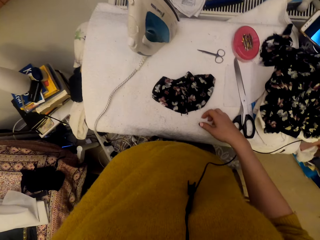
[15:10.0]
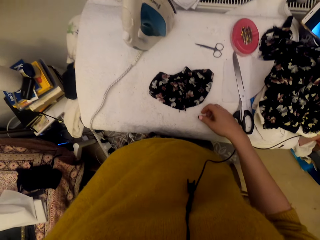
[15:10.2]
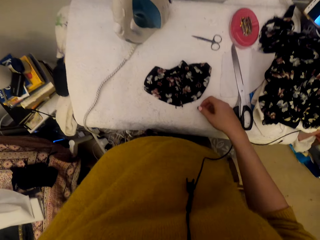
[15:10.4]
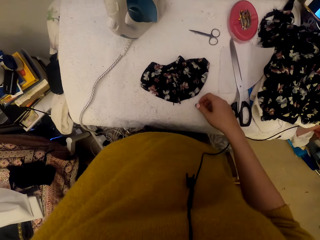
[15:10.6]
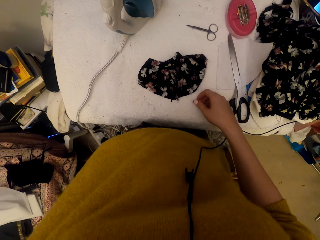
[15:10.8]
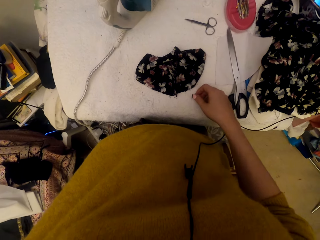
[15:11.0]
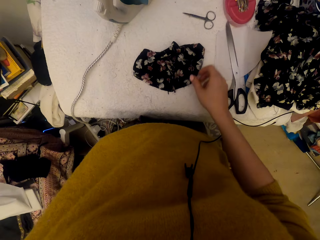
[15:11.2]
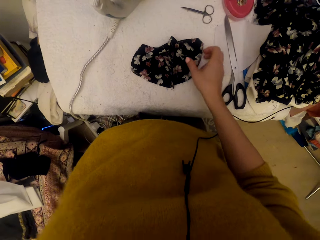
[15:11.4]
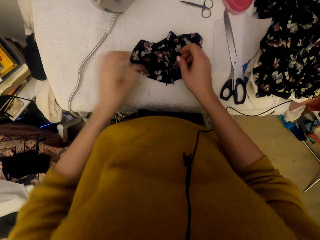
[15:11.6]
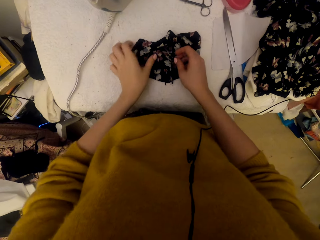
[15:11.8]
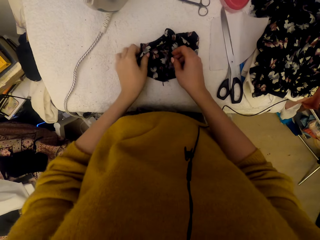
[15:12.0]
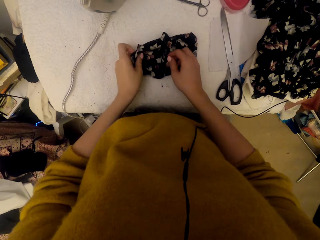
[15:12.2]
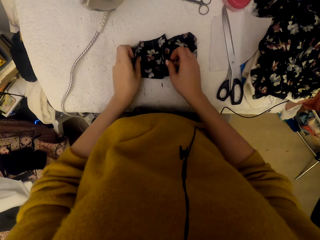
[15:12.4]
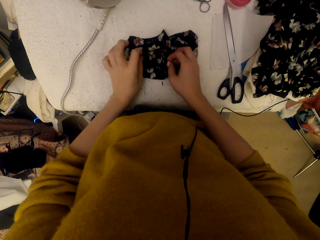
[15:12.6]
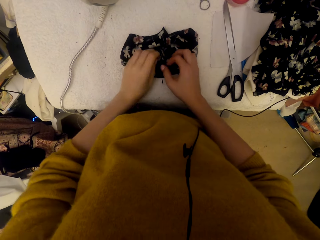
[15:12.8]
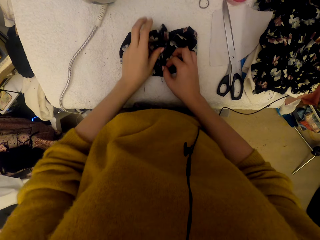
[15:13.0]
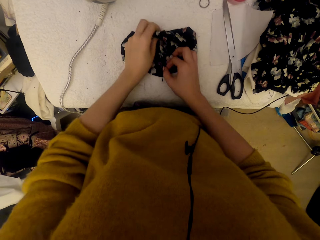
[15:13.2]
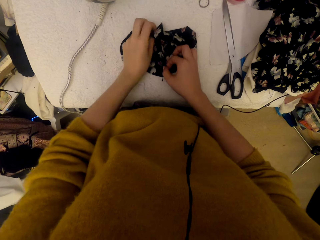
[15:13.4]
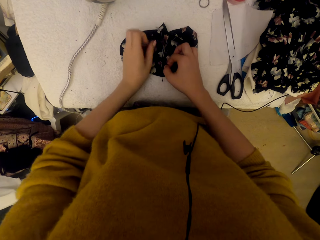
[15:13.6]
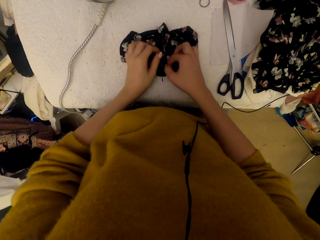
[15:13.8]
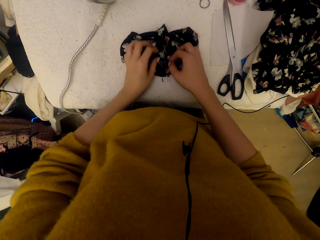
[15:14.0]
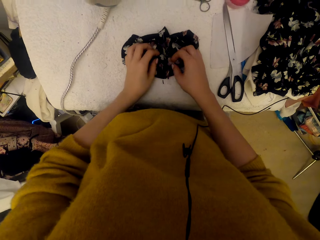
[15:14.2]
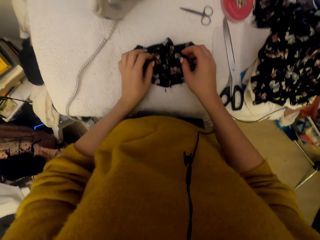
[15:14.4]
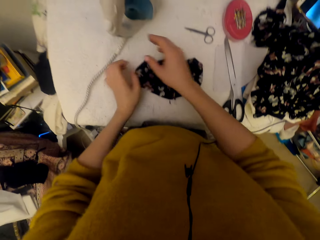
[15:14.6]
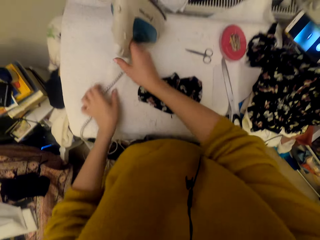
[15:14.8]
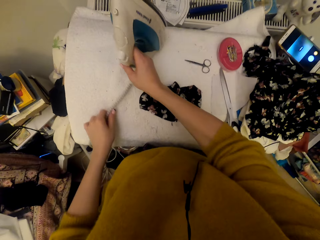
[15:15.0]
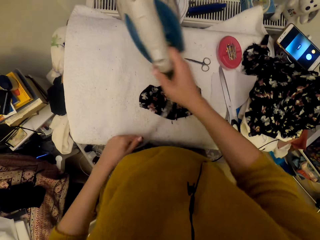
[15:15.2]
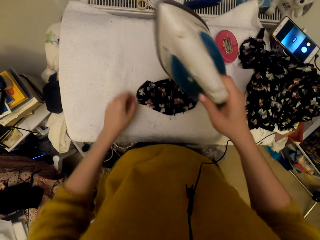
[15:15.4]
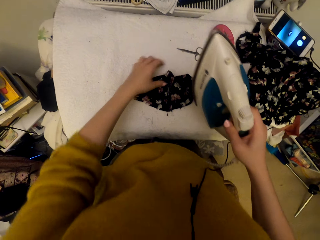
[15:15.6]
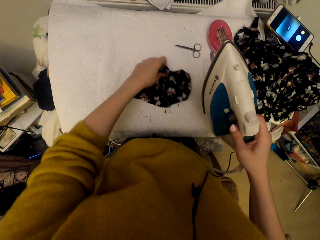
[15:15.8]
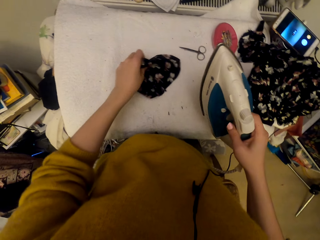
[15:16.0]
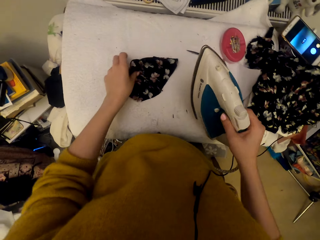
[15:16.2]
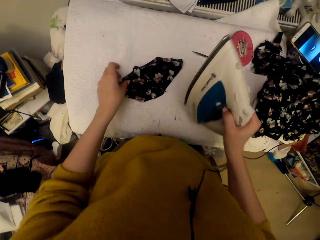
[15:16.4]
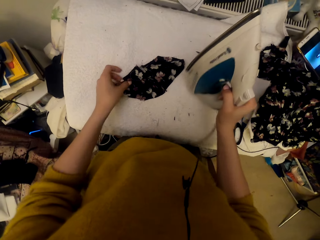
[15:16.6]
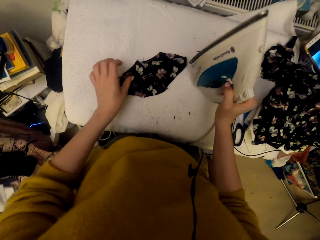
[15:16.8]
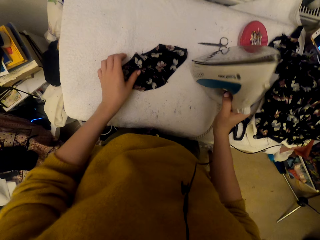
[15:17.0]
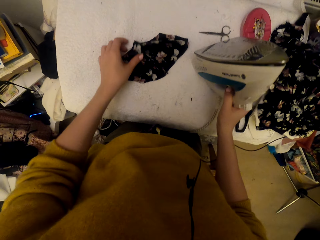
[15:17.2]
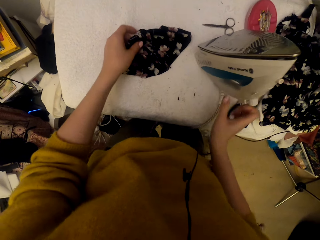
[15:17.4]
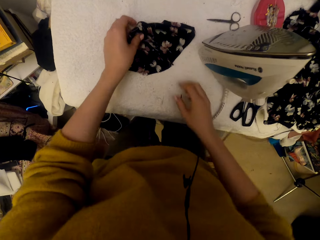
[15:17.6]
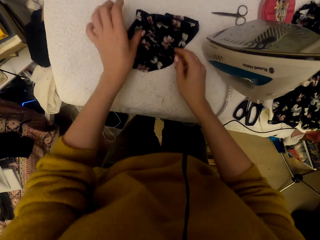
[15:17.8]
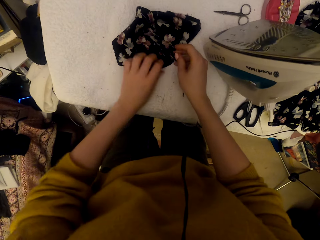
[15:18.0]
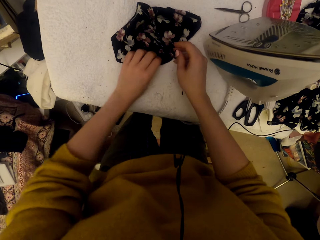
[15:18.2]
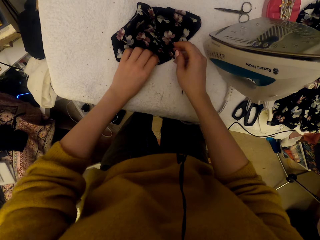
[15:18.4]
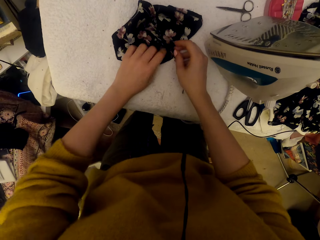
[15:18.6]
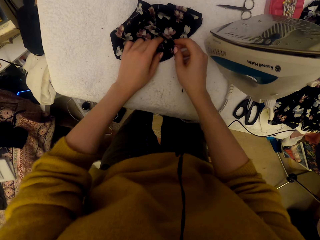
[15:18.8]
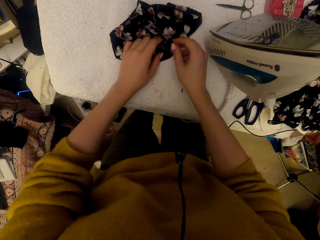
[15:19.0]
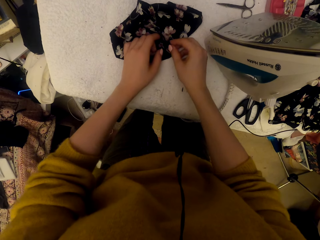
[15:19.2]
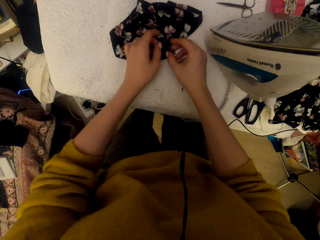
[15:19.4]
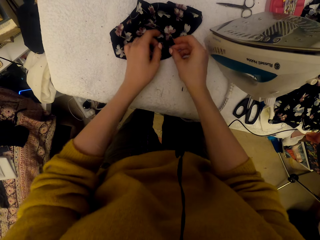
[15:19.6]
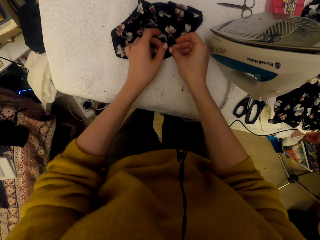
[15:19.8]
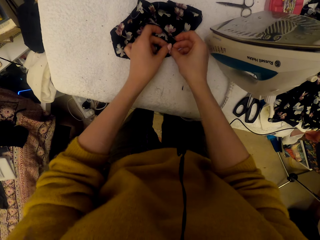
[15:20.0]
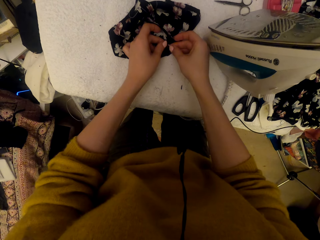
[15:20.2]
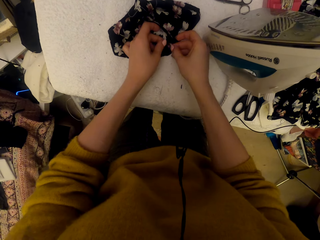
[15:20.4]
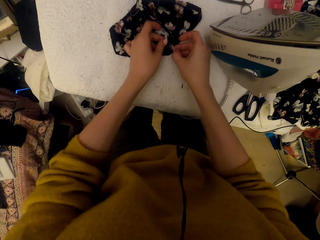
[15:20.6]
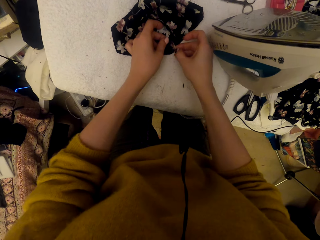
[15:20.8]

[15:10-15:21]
The camera wearer adjusts the cloth material piece. They pick up a steam iron. They adjust the cloth material piece. They move the material. They put the steam iron on the worktable. They put down the material.

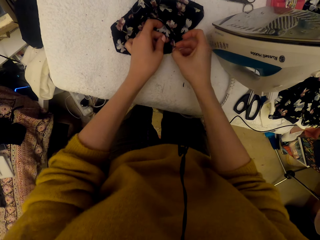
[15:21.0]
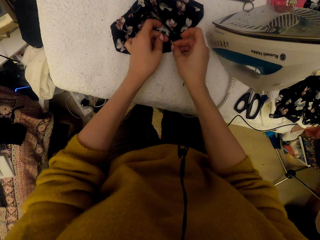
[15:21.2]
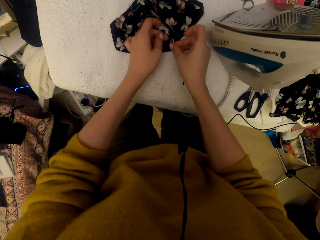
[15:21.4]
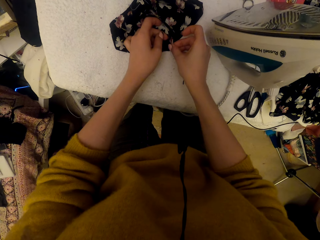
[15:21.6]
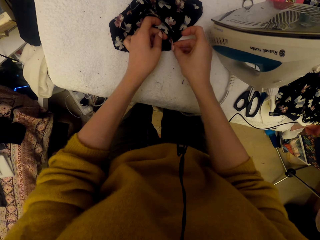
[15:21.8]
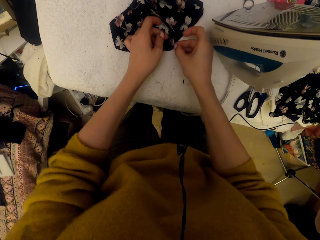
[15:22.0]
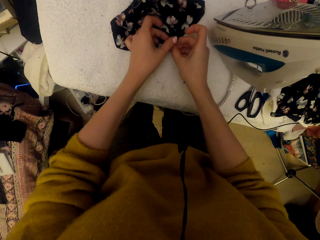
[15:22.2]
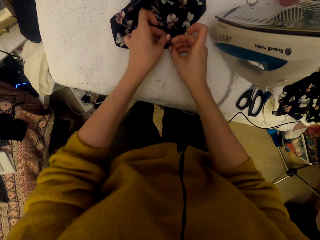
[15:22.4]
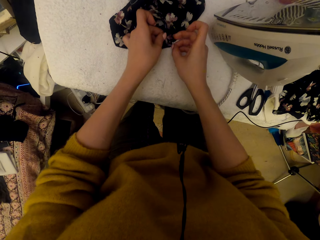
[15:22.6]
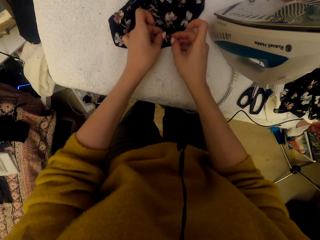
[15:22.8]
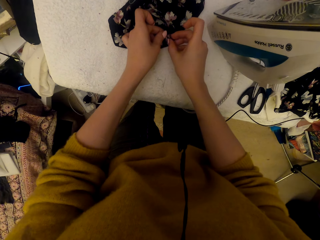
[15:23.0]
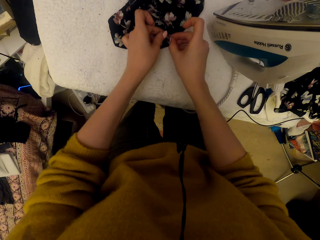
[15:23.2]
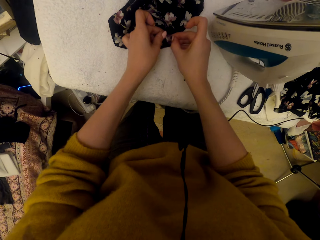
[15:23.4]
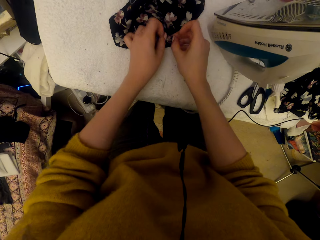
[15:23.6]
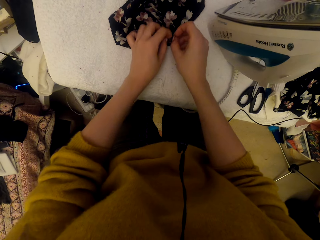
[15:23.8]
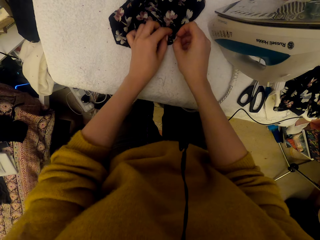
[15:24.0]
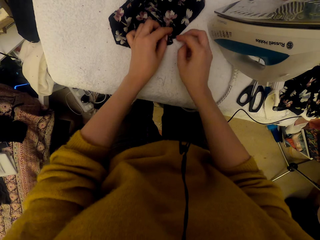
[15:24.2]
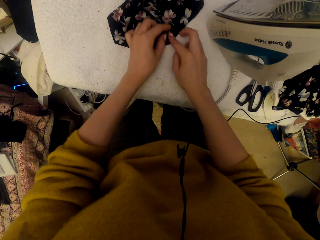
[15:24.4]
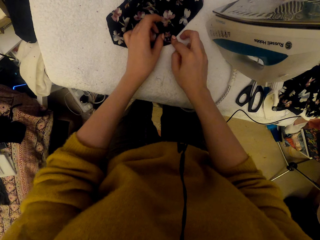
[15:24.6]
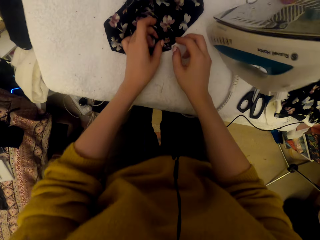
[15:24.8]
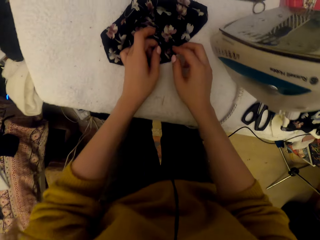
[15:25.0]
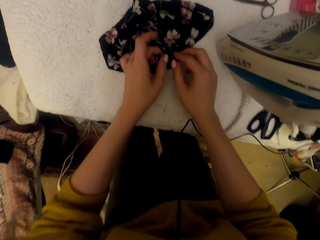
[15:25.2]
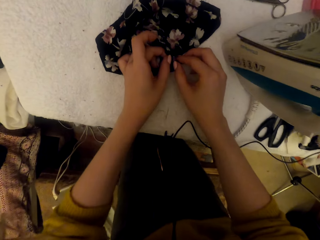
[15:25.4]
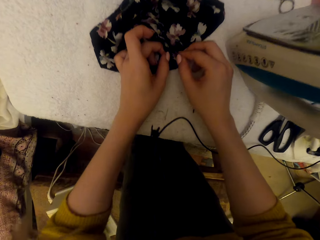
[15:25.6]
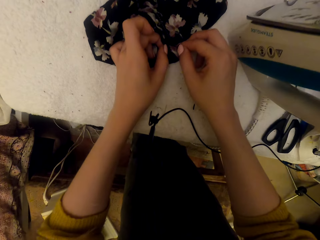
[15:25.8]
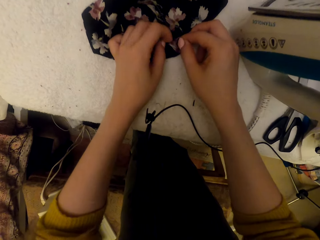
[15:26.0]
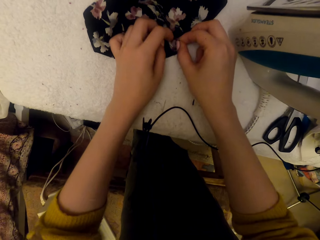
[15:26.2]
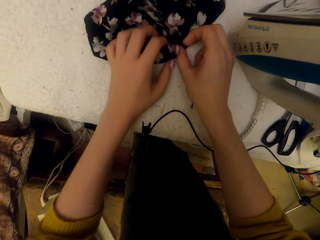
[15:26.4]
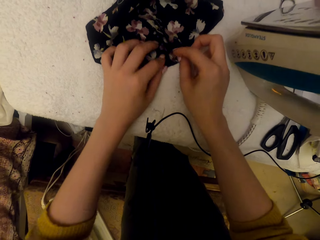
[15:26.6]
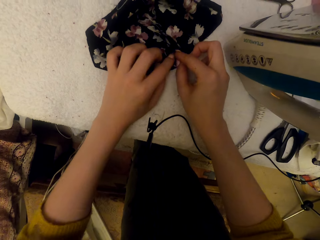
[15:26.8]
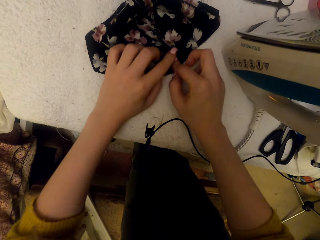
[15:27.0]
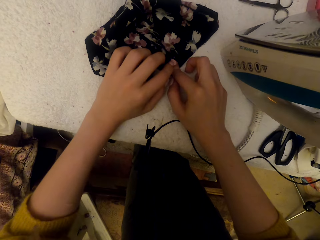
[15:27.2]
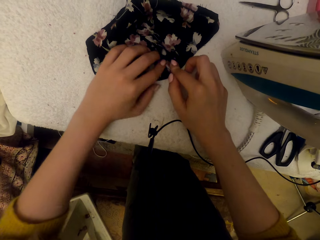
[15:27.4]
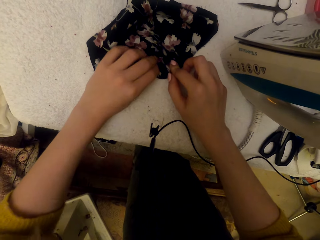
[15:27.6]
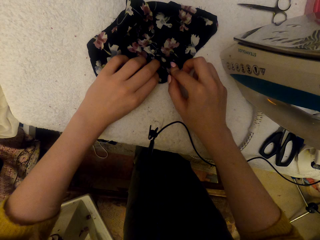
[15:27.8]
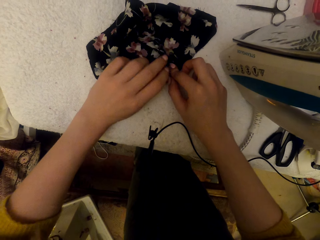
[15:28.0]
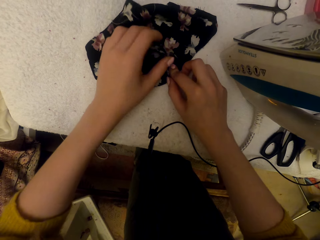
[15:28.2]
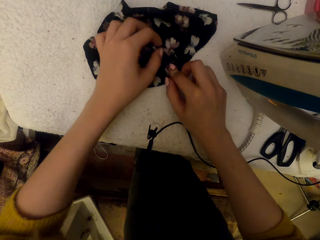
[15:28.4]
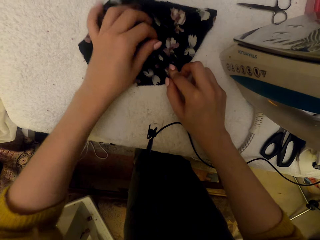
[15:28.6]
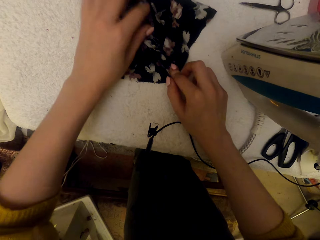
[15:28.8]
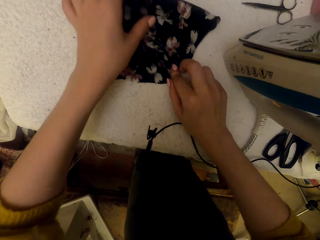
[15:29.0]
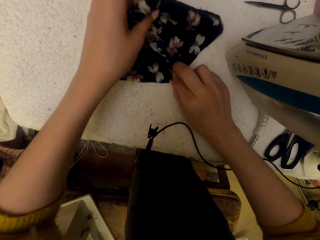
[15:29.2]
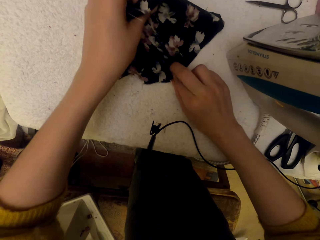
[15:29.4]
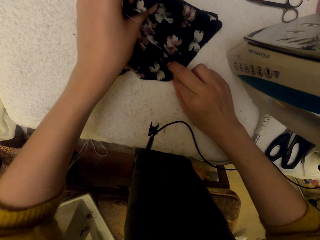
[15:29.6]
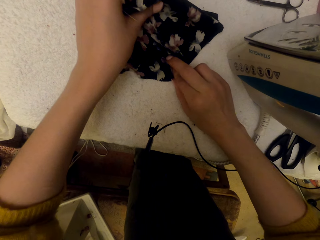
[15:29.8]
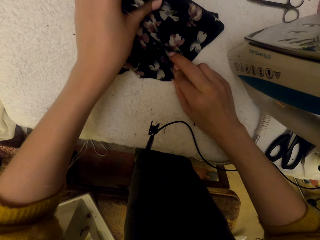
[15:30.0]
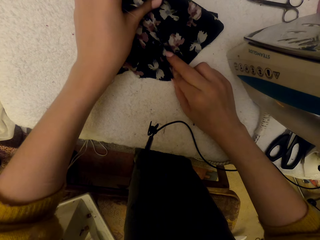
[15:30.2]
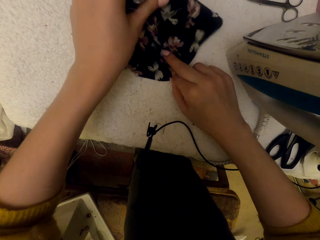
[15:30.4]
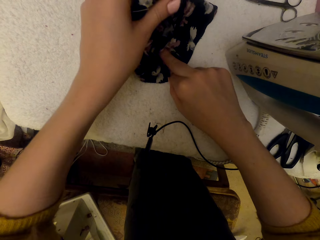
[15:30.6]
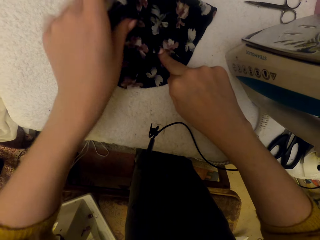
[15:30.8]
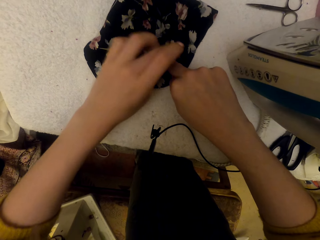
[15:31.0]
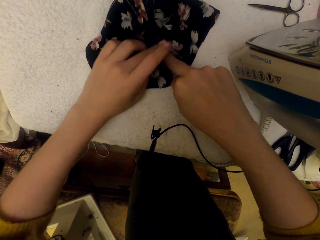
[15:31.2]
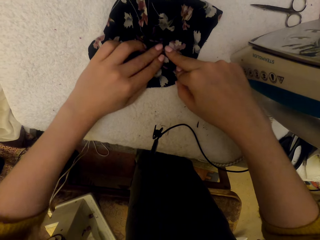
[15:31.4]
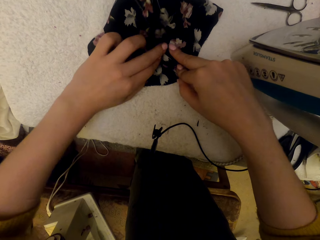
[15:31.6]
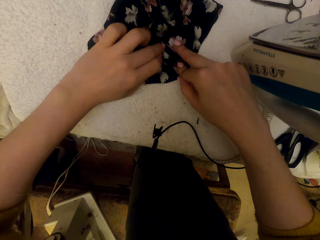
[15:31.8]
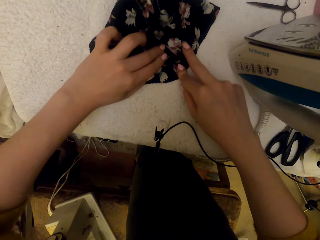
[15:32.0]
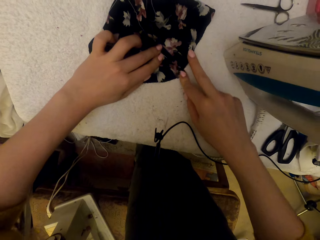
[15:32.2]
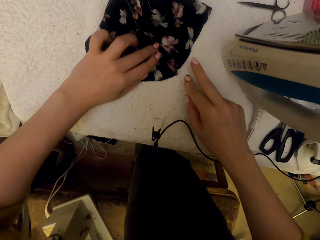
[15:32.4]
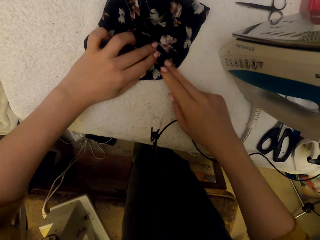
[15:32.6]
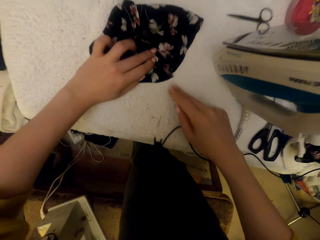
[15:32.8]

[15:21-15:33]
The camera wearer separates materials. They hold the material with hands.
